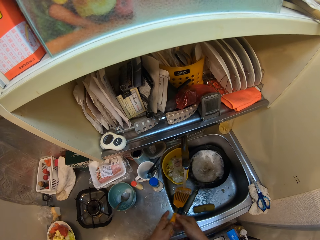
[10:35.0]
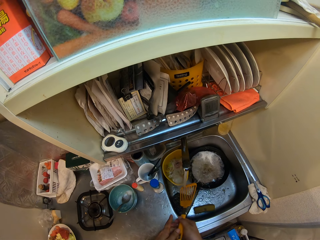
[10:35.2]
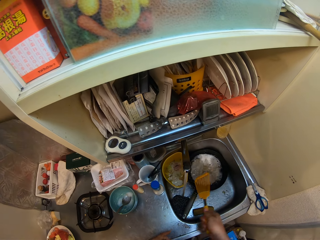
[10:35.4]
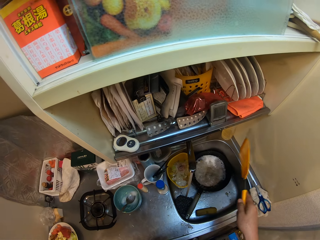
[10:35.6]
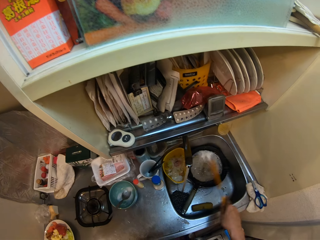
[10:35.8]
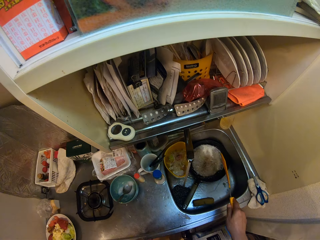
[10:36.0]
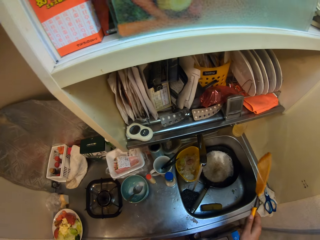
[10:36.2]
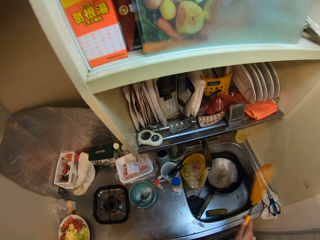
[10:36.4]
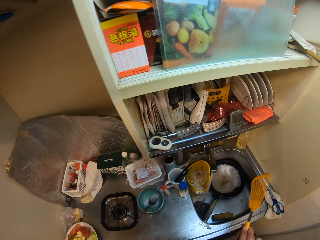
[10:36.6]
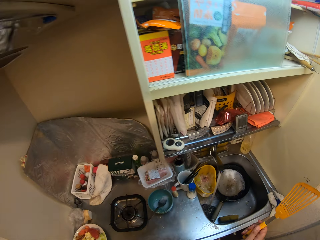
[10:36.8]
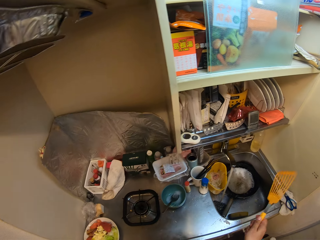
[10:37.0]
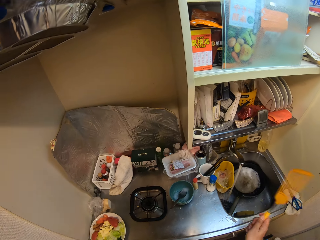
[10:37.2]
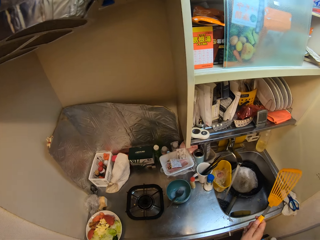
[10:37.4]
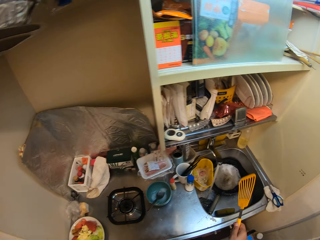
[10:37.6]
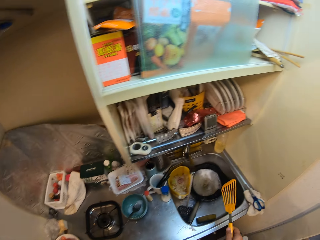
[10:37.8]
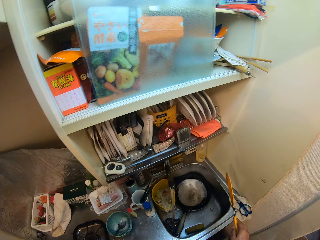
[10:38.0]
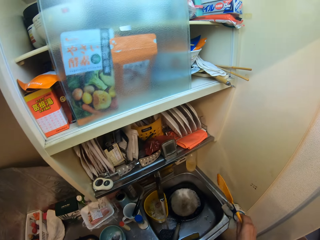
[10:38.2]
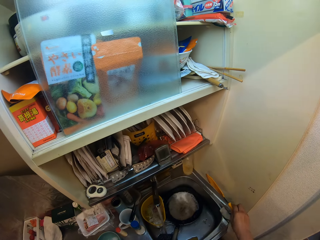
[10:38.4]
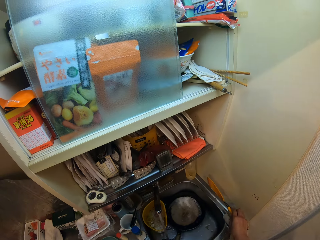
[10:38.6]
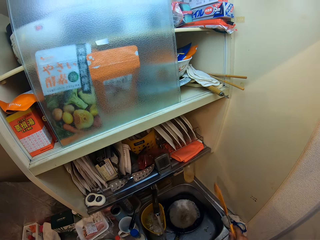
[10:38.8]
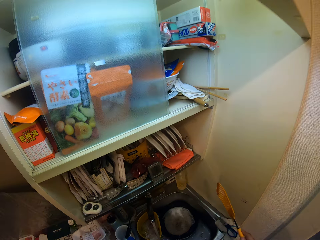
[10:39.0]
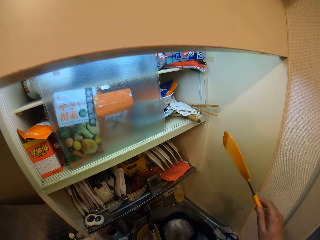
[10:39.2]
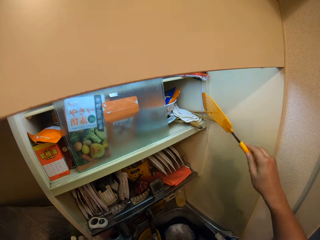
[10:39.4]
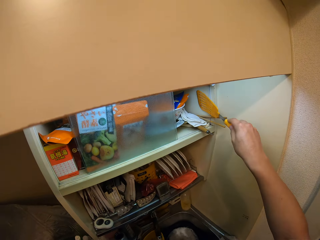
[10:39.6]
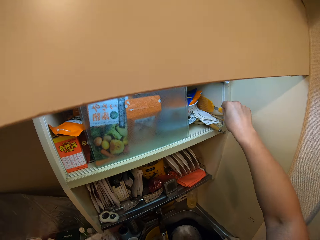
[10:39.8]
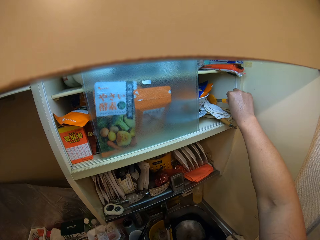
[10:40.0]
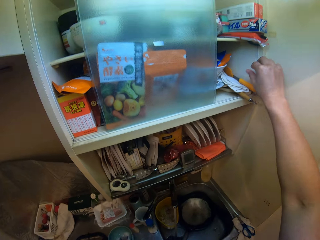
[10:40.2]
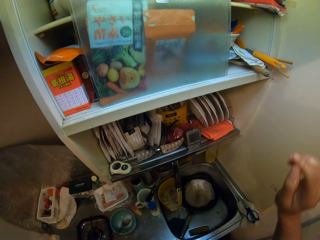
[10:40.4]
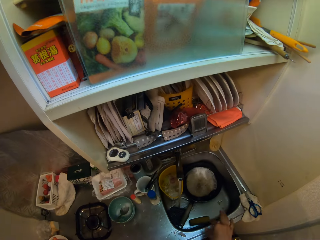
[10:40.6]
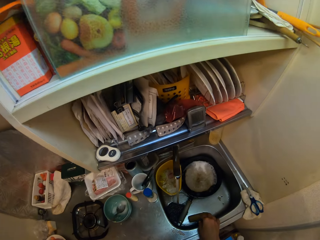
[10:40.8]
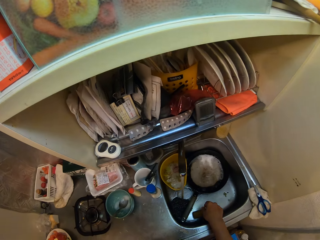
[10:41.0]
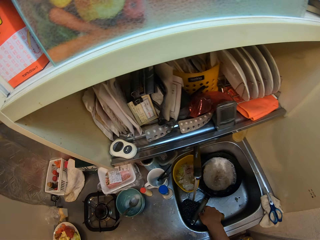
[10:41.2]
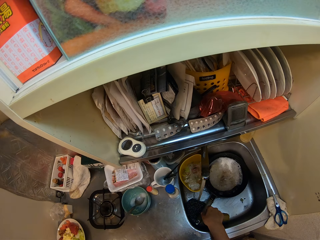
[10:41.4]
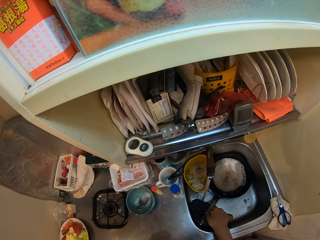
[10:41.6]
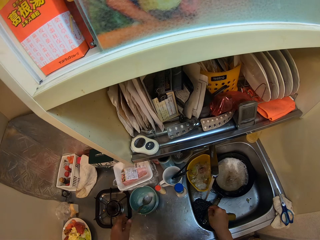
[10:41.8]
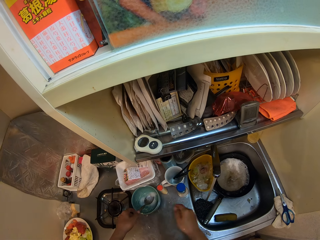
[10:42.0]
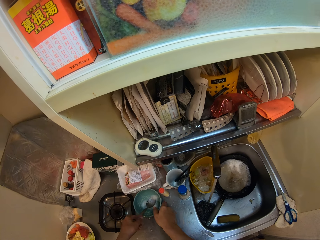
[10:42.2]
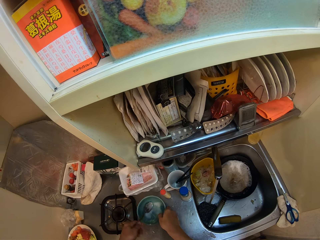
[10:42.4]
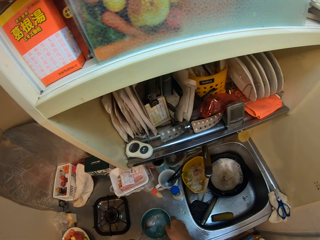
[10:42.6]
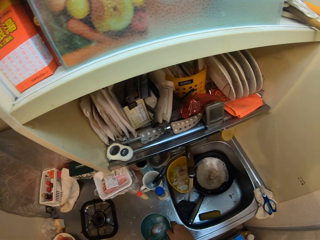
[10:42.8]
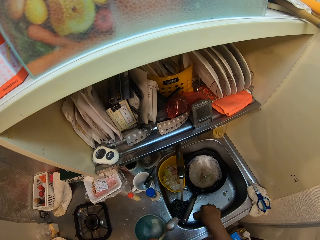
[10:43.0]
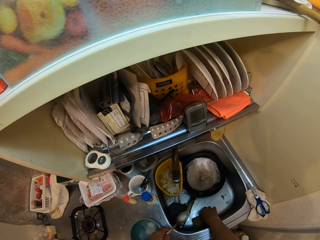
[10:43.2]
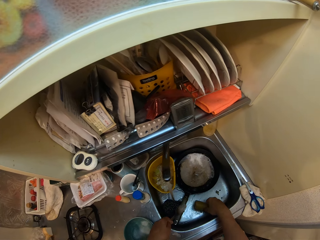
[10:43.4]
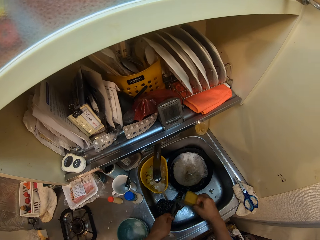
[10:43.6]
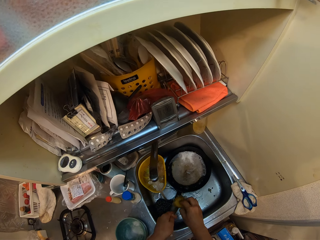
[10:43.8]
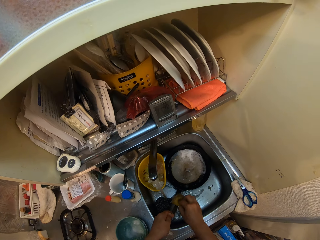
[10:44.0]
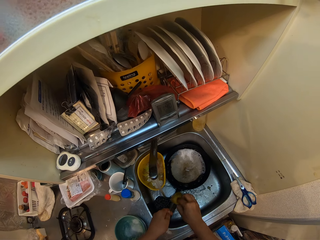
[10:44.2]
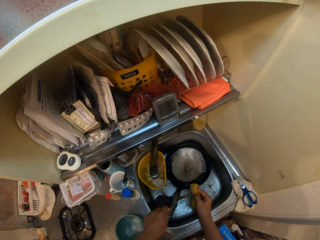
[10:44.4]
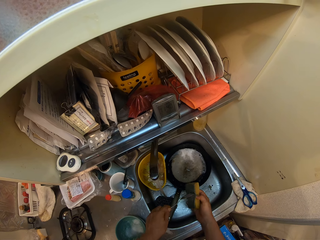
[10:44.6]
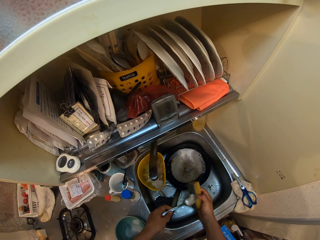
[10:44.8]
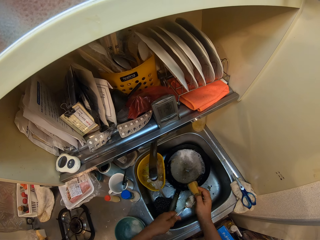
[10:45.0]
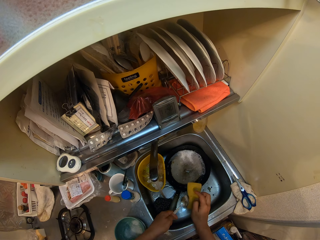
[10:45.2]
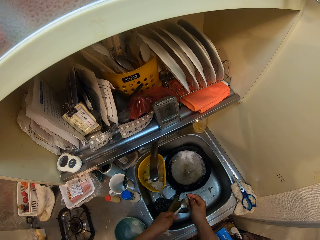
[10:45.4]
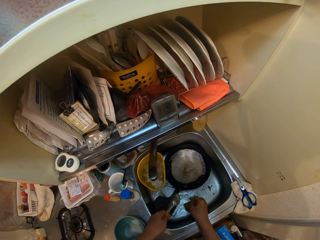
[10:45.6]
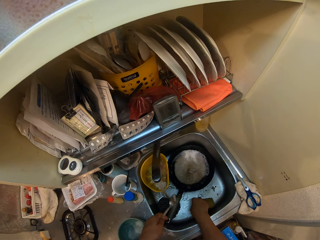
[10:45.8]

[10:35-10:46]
The camera wearer passes the turner from his left hand to his right hand. He shakes the water off the turner. He places the turner in the top shelf cabinet. He picks up the bowl with the spoon in it from the table with his right hand. He picks up the sponge from the sink with his right hand. He washes the spoon with the sponge in his right hand.

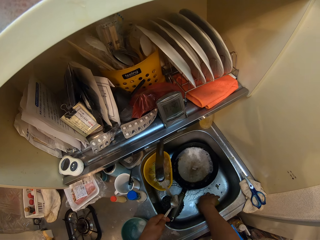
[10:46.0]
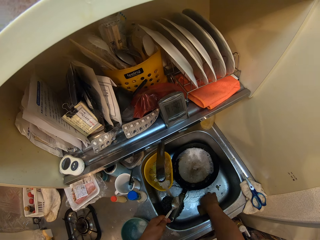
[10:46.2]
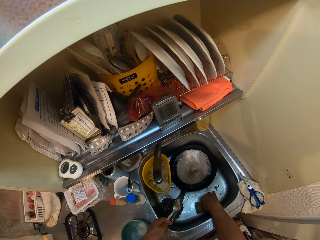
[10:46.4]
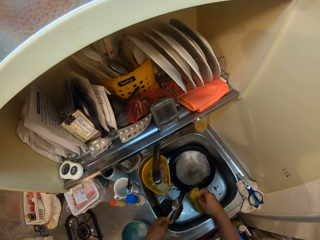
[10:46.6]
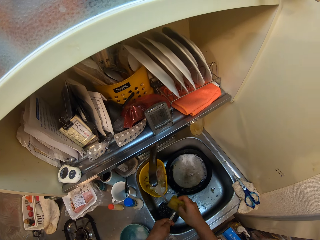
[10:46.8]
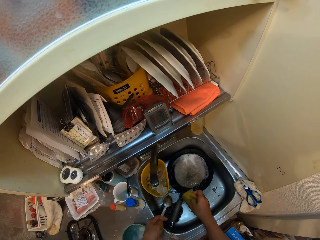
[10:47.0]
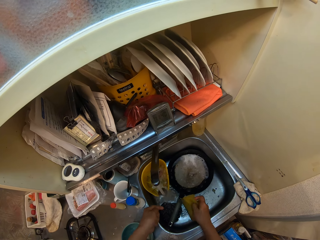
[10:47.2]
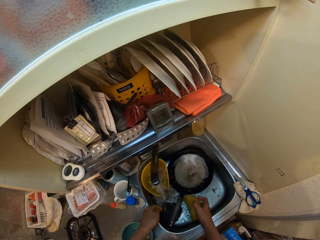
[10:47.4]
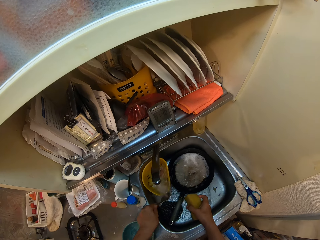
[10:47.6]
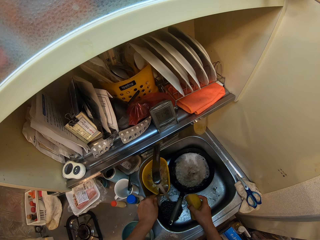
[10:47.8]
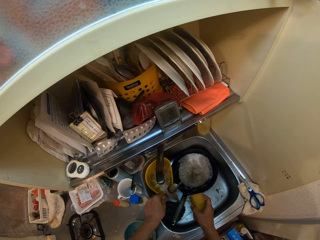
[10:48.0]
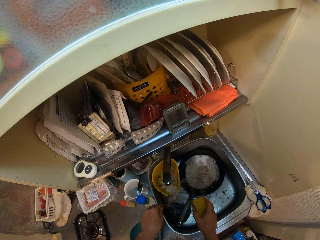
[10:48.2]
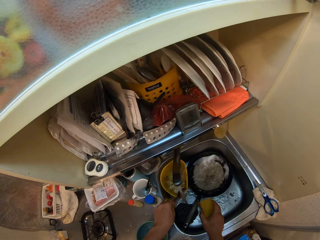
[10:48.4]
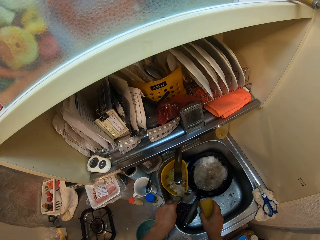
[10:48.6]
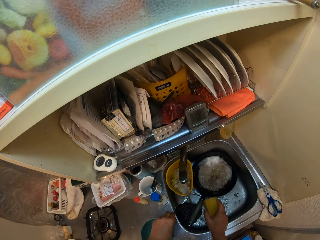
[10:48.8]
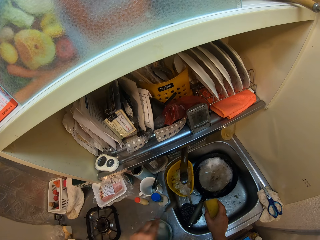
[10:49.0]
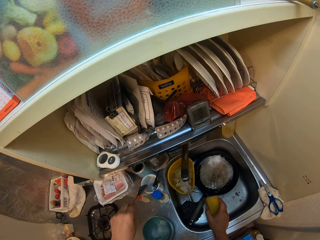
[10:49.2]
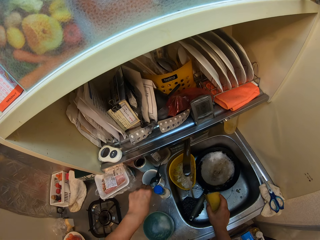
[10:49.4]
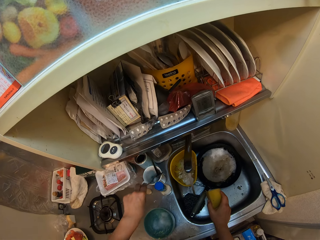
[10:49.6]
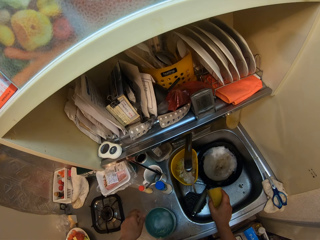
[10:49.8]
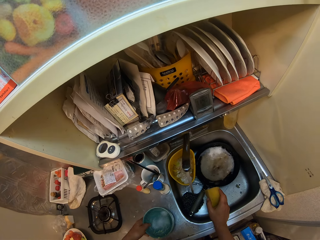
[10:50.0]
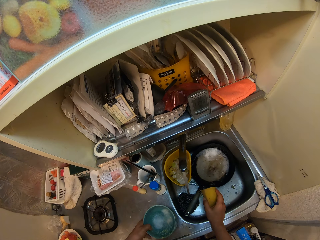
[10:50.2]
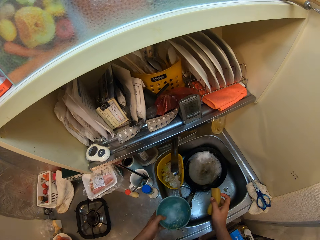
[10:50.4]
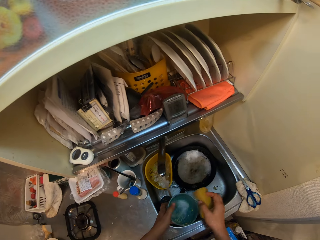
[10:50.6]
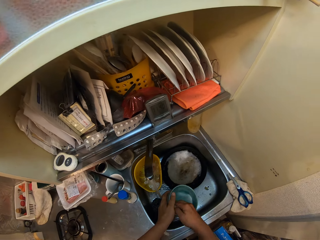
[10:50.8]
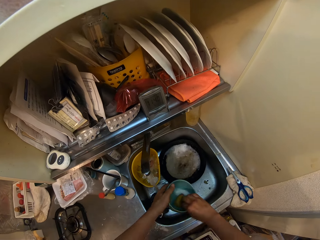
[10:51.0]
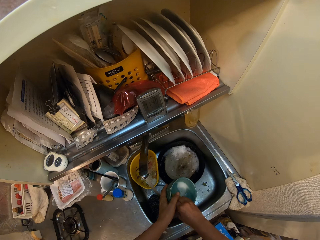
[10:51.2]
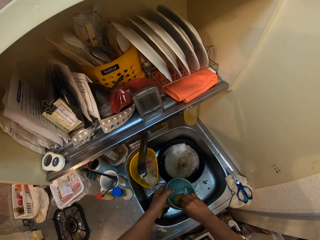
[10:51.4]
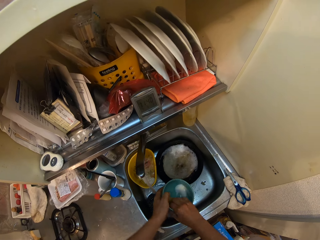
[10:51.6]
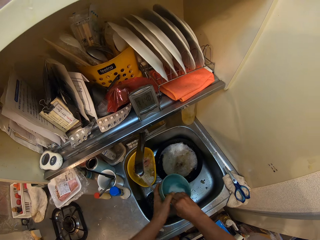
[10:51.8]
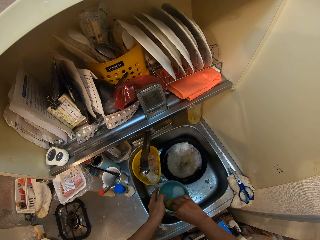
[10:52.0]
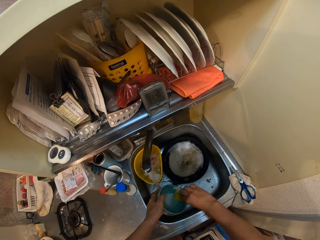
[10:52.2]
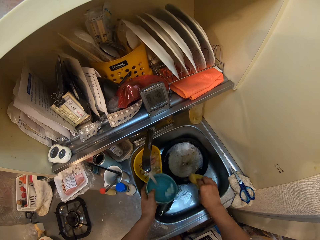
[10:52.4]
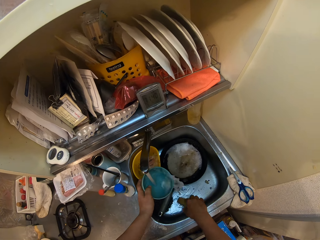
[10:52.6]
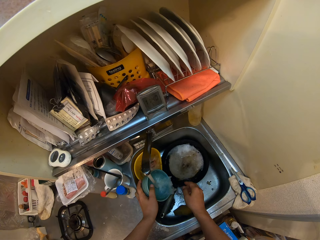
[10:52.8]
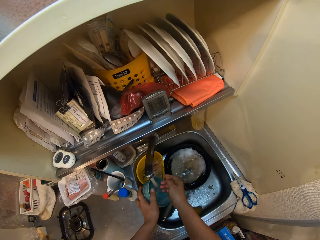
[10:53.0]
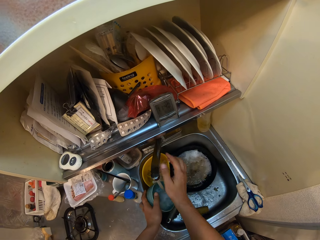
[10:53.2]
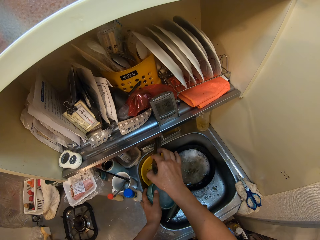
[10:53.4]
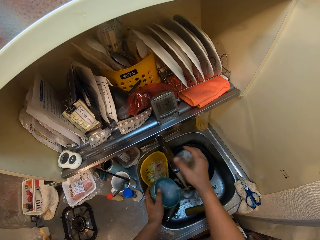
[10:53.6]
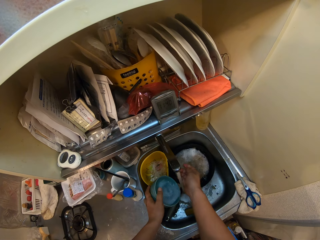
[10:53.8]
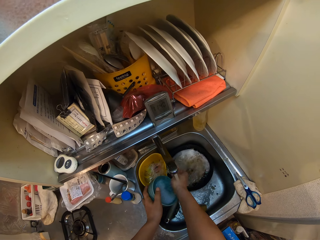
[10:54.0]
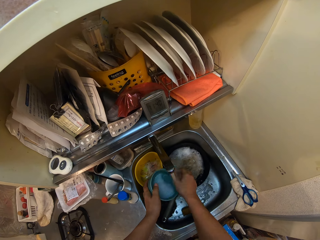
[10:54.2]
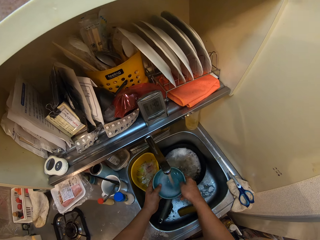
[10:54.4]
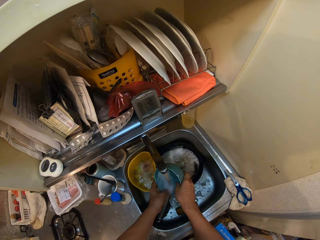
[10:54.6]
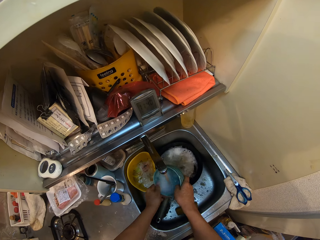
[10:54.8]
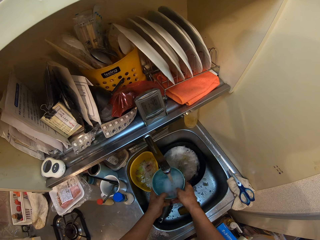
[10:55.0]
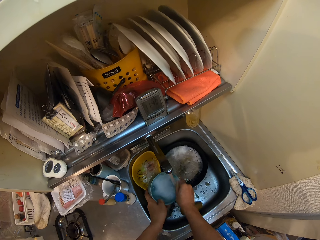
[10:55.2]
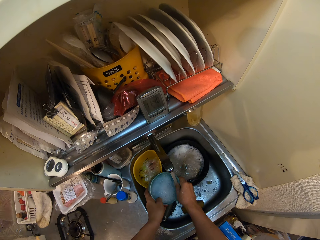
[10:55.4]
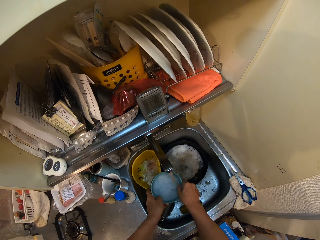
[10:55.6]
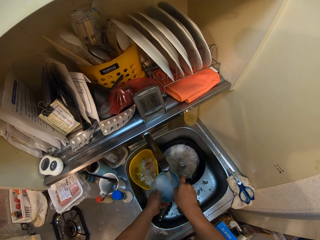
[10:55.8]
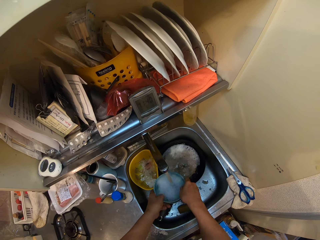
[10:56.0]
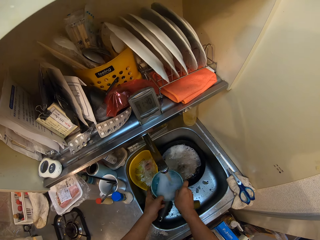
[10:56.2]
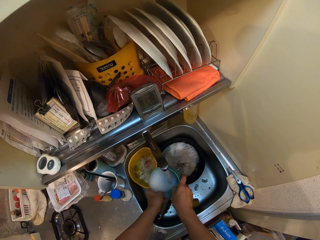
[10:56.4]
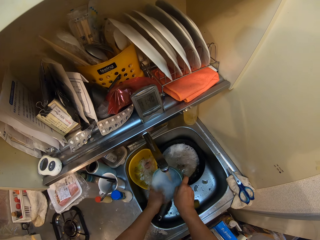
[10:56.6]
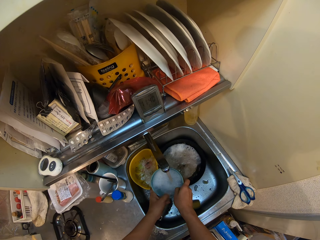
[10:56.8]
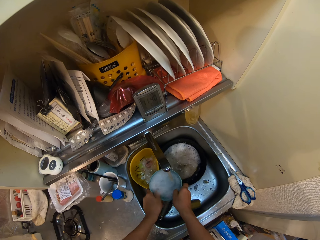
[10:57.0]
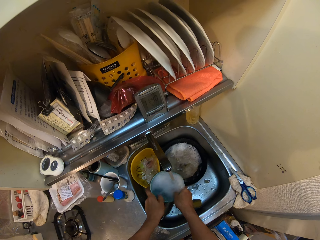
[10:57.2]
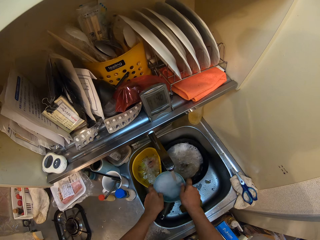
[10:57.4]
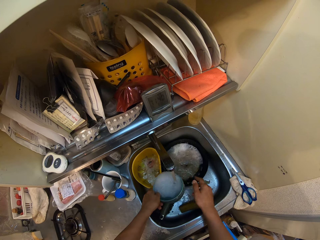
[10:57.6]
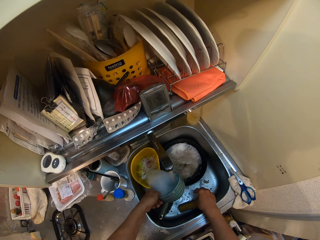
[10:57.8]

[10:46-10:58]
The camera wearer picks up the sponge from the sink with his right hand. He washes the spoon with the sponge in his right hand. He rinses the spoon with the water running from the tap. He places the spoon into a cup on the sink. He picks up the bowl from the sink with his right hand. He washes the bowl with the sponge in his right hand. He drops the sponge in the sink. He rinses the bowl with the water running from the tap. He moves the tap with his right hand. He rinses the bowl with the water running from the tap.
